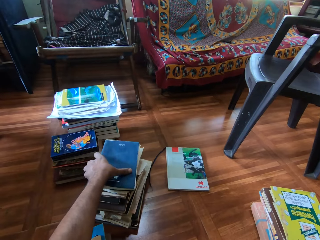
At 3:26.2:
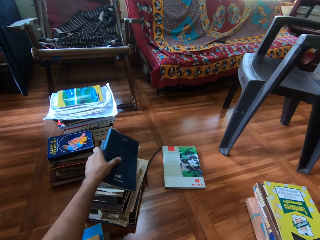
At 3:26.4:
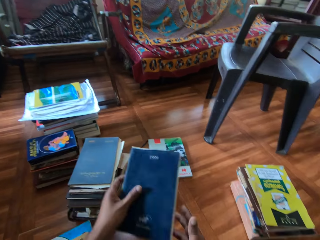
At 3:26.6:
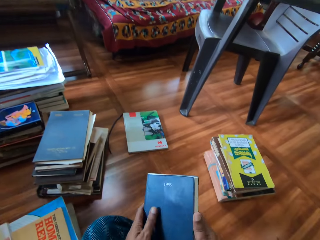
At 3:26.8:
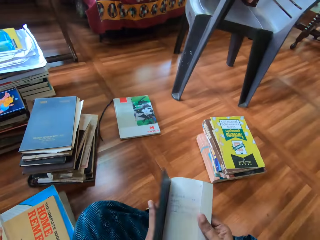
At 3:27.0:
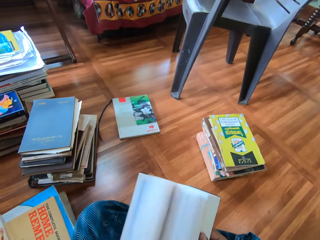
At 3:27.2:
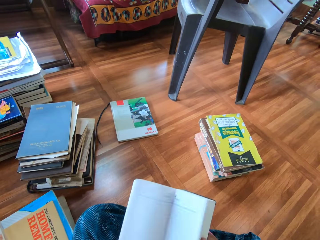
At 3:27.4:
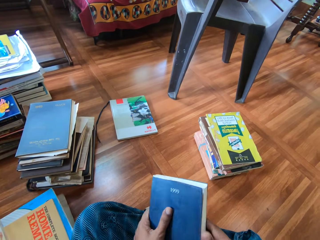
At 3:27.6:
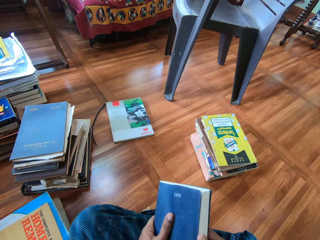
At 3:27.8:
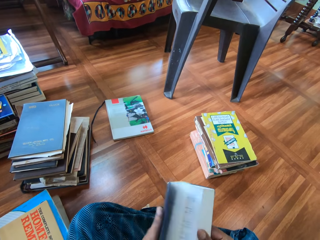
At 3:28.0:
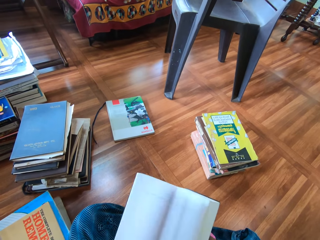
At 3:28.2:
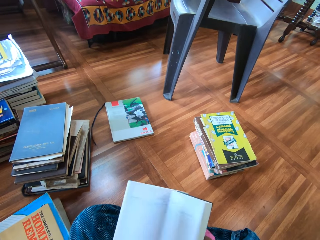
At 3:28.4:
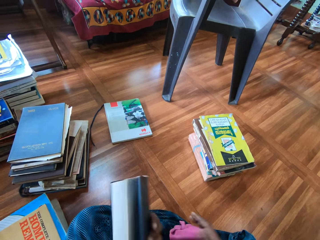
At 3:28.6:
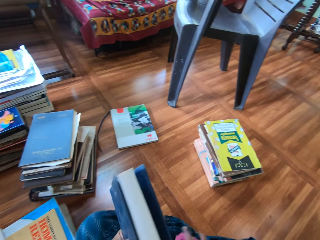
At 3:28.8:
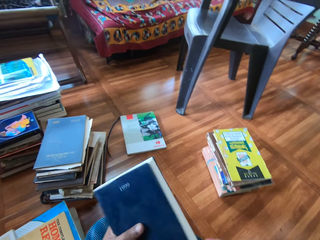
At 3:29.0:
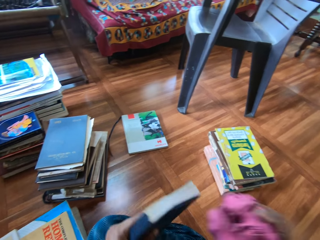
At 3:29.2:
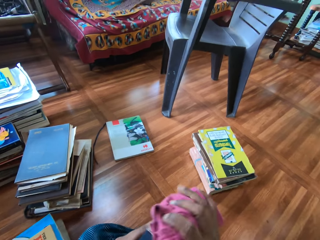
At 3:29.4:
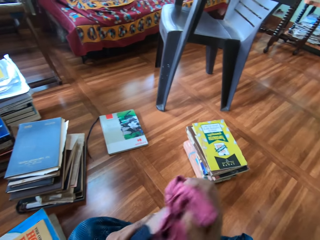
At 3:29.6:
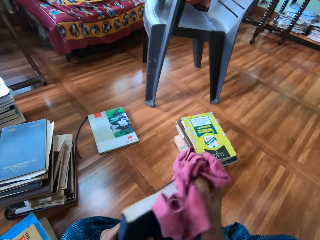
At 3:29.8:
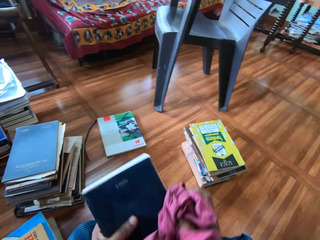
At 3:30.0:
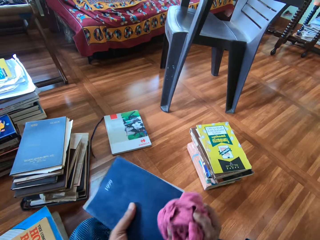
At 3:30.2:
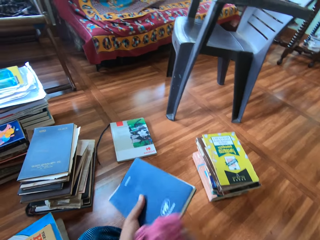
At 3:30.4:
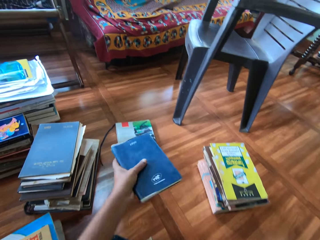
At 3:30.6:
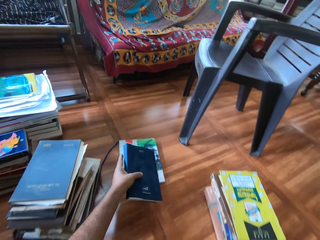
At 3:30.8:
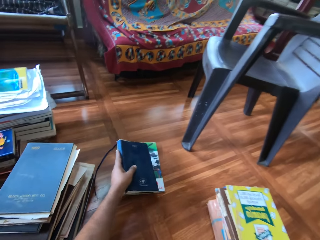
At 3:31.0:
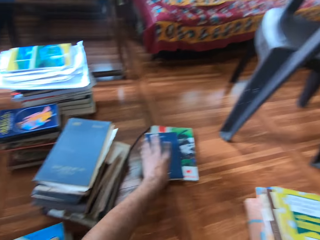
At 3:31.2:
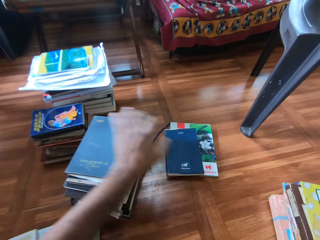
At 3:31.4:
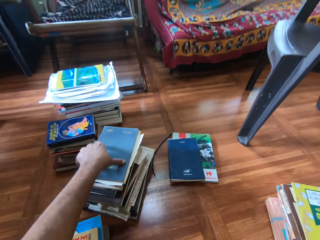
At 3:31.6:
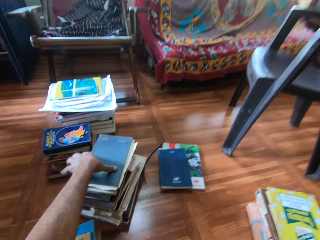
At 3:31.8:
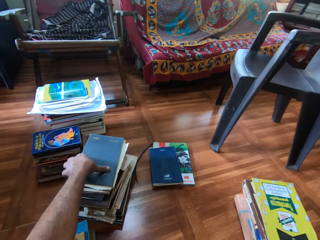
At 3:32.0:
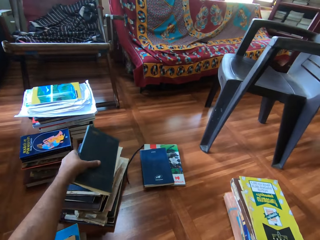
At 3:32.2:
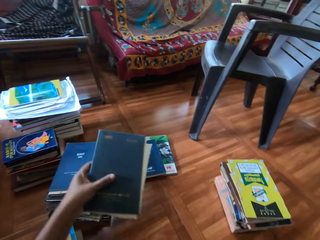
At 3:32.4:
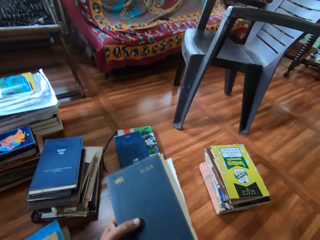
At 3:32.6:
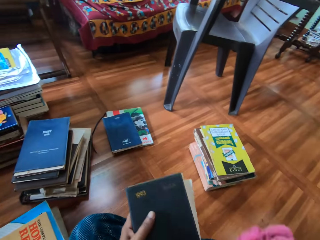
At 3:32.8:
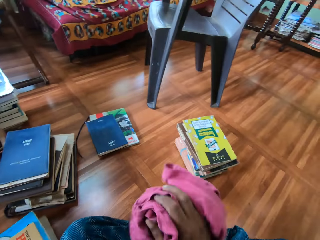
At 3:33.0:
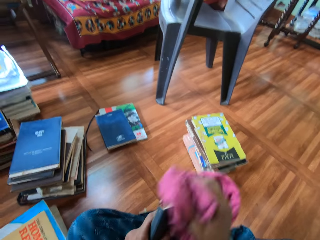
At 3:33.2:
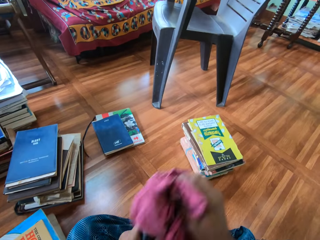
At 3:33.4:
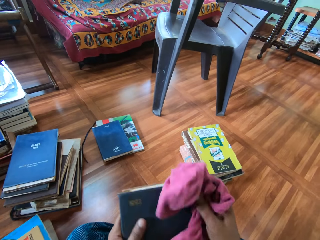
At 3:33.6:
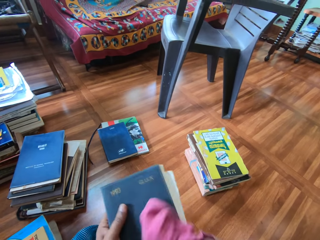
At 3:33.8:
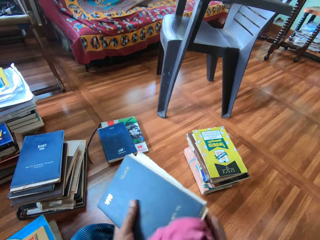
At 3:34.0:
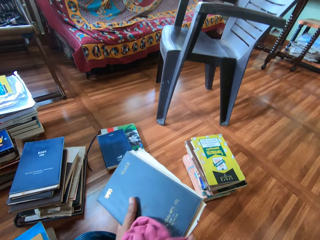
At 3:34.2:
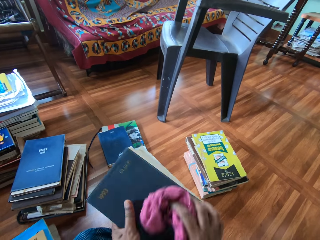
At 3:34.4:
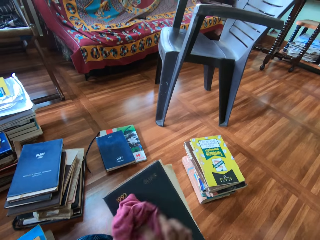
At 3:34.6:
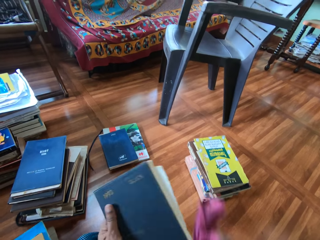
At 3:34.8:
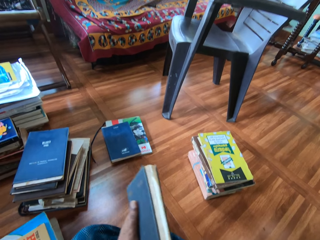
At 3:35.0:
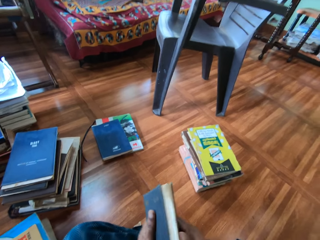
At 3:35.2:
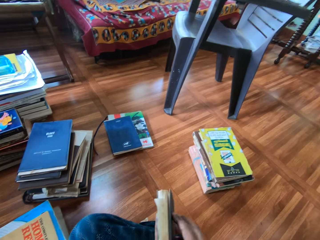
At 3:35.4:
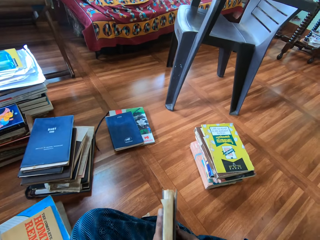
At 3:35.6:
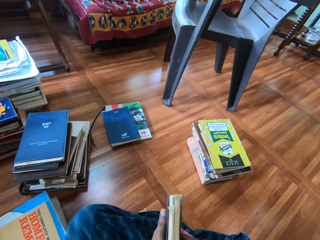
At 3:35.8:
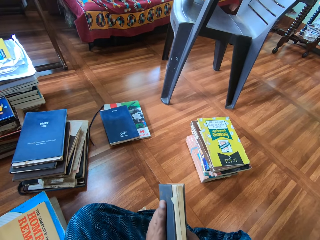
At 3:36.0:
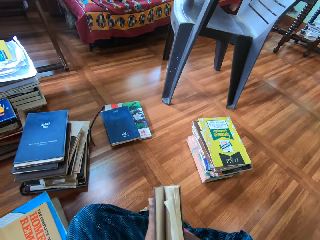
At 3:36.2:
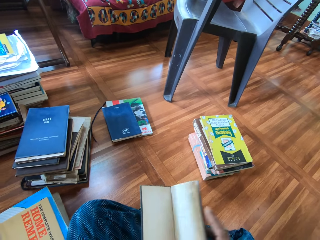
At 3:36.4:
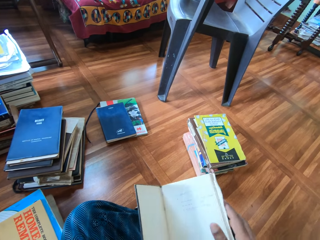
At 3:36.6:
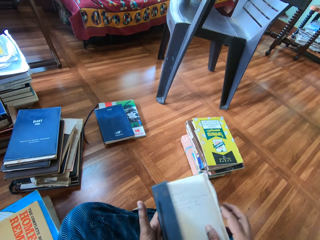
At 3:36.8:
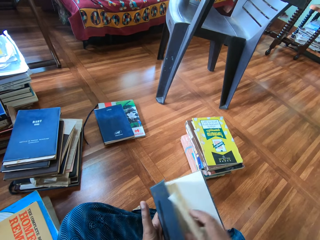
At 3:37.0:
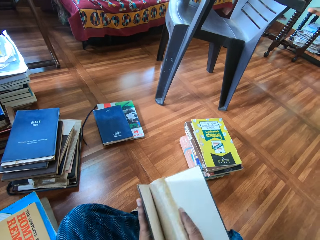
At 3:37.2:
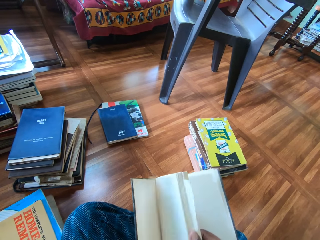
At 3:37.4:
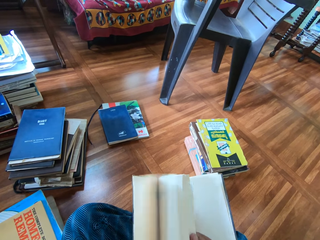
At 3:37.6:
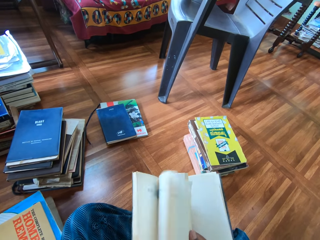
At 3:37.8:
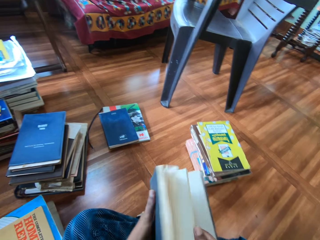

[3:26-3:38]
The camera wearer picks a book from the pile of books on the floor with his left hand. He fiddles with the book in his hands and opens the book. He cleans the book with the napkin in his right hand. He stacks the book on the floor with his left hand. He picks a book from the pile of books on the floor with his left hand. He cleans the book with the napkin in his right hand. He drops the napkin on the floor with his right hand. He flips through the book with his hands and opens the book.

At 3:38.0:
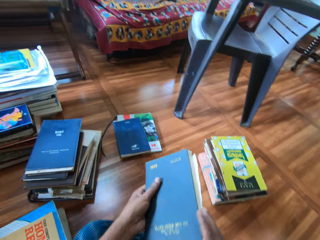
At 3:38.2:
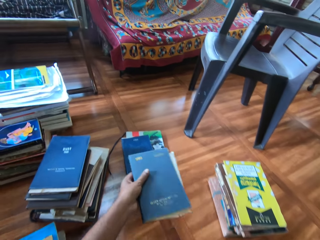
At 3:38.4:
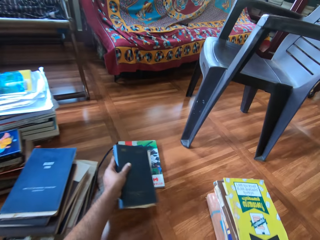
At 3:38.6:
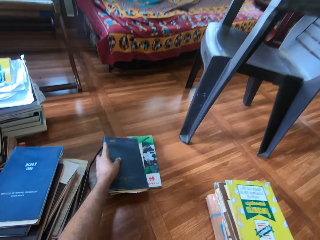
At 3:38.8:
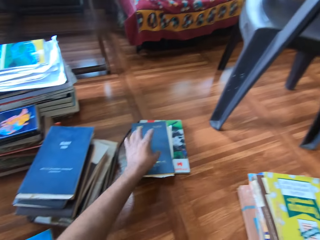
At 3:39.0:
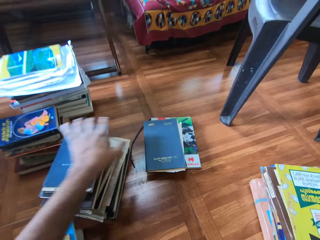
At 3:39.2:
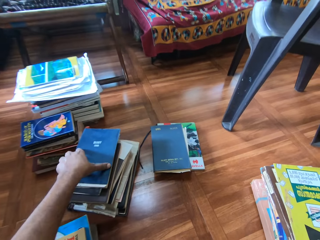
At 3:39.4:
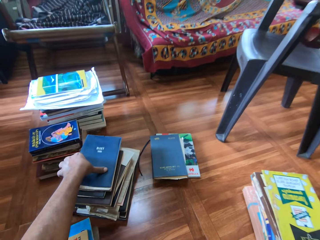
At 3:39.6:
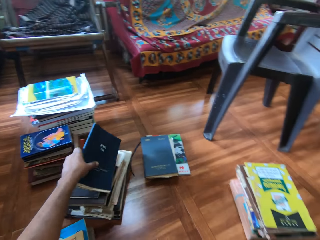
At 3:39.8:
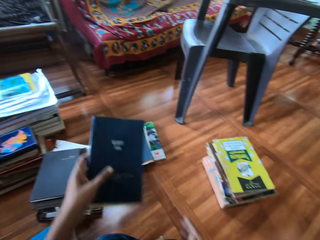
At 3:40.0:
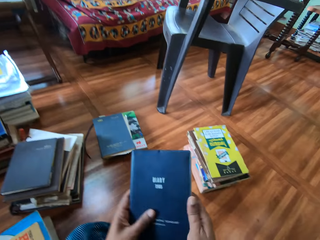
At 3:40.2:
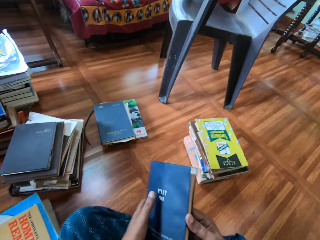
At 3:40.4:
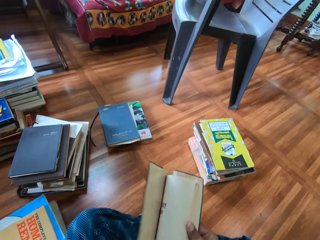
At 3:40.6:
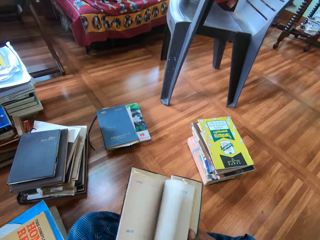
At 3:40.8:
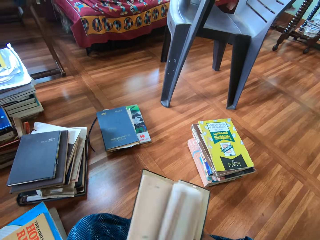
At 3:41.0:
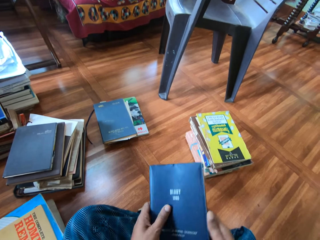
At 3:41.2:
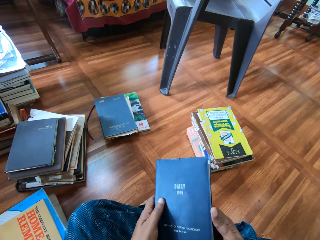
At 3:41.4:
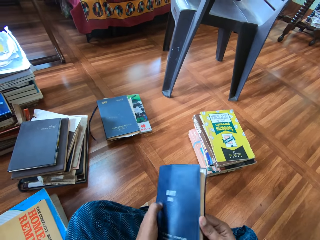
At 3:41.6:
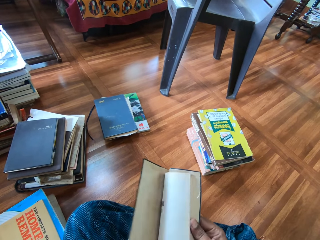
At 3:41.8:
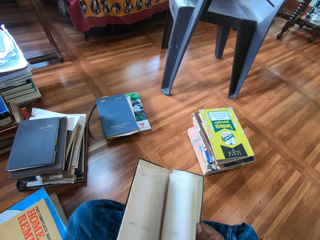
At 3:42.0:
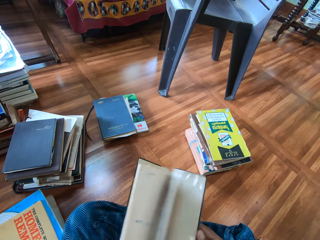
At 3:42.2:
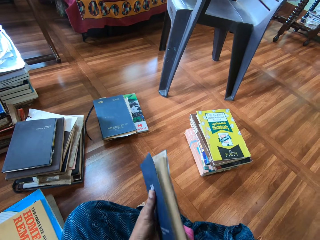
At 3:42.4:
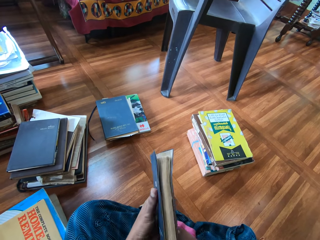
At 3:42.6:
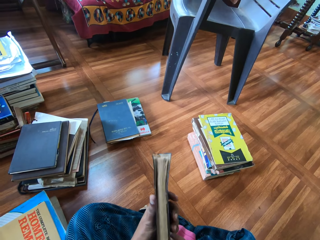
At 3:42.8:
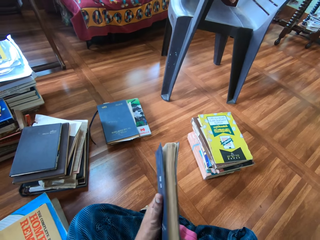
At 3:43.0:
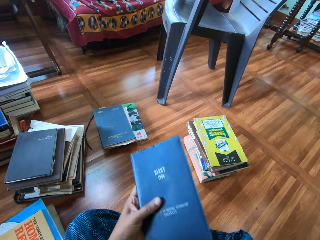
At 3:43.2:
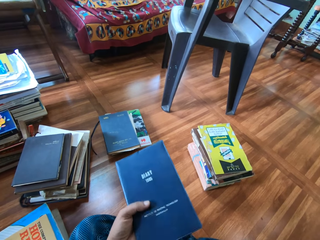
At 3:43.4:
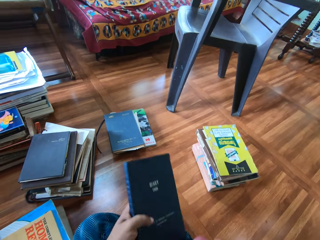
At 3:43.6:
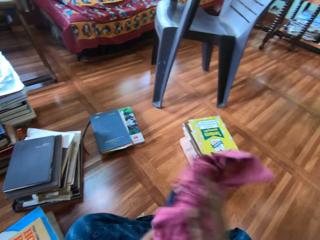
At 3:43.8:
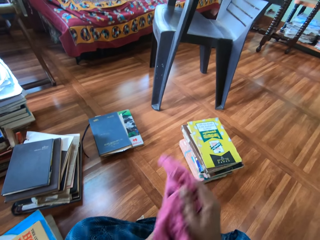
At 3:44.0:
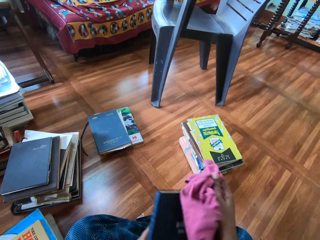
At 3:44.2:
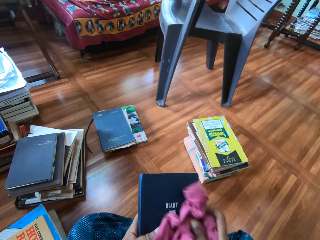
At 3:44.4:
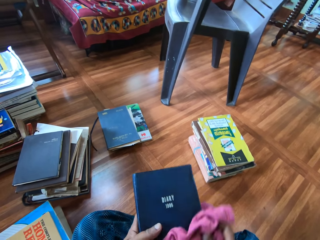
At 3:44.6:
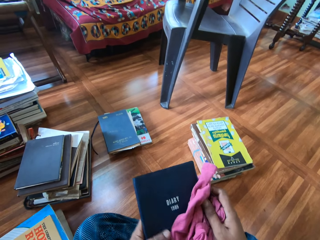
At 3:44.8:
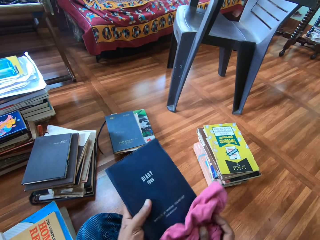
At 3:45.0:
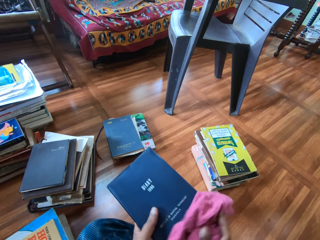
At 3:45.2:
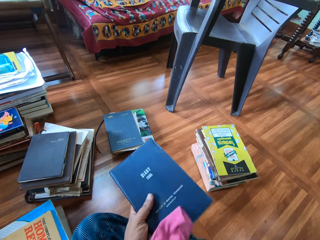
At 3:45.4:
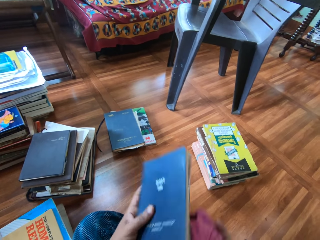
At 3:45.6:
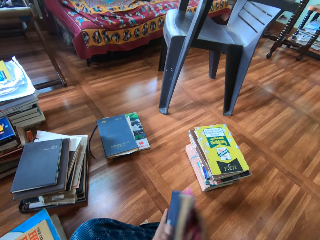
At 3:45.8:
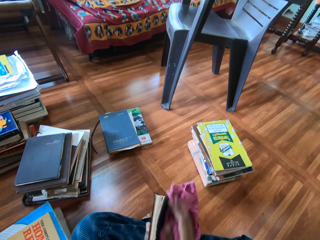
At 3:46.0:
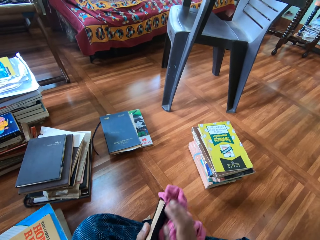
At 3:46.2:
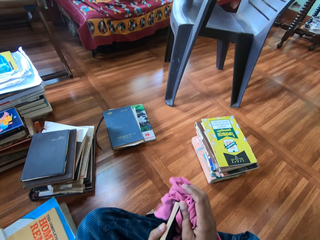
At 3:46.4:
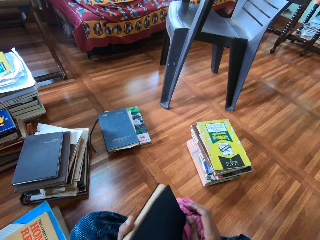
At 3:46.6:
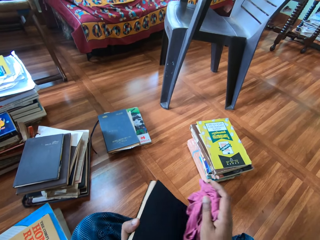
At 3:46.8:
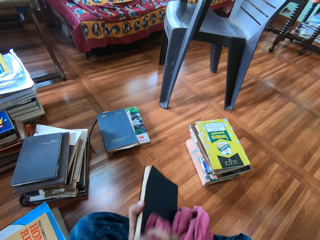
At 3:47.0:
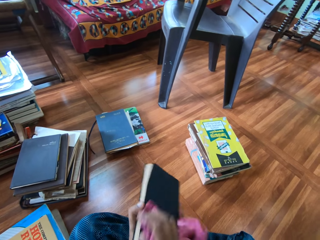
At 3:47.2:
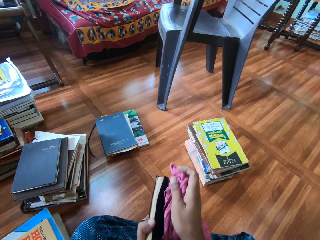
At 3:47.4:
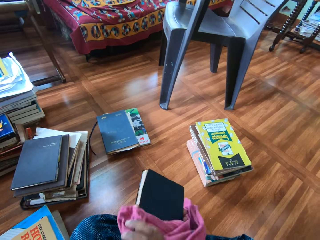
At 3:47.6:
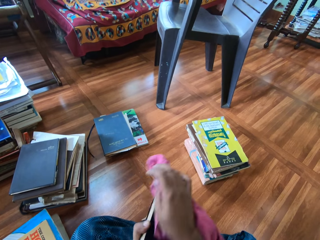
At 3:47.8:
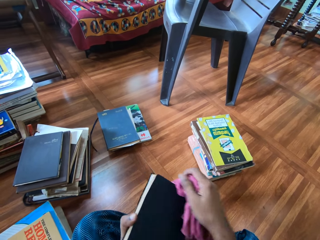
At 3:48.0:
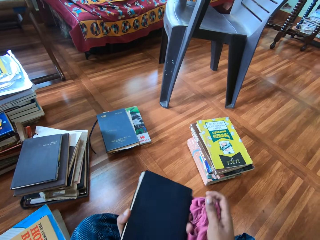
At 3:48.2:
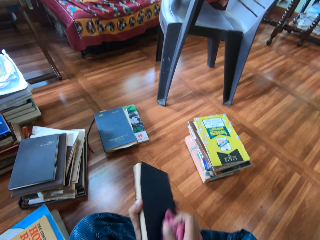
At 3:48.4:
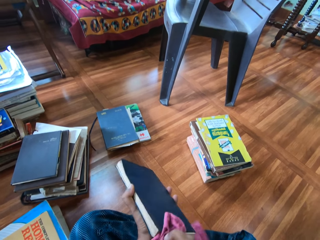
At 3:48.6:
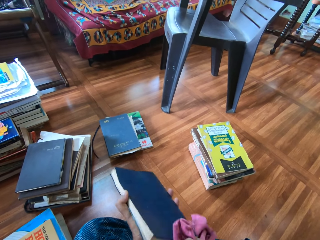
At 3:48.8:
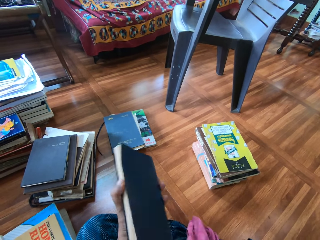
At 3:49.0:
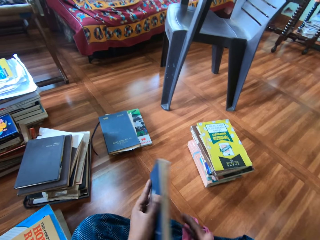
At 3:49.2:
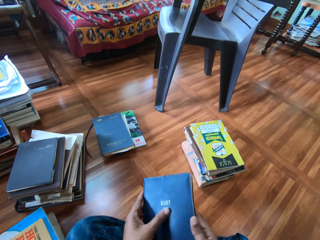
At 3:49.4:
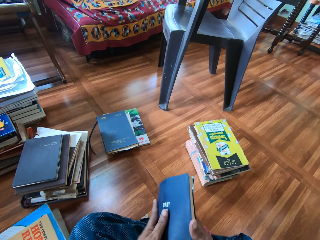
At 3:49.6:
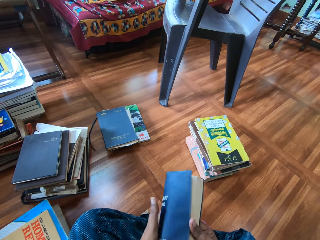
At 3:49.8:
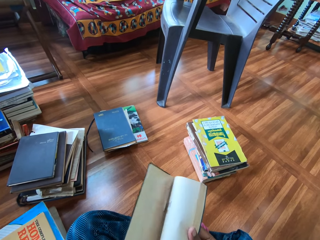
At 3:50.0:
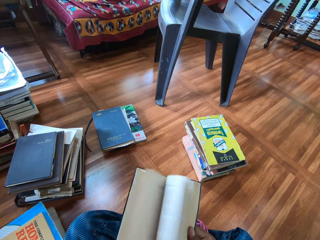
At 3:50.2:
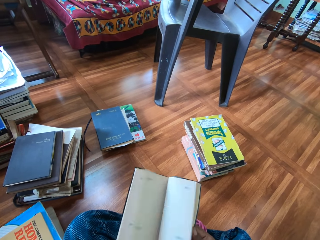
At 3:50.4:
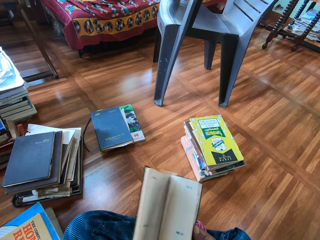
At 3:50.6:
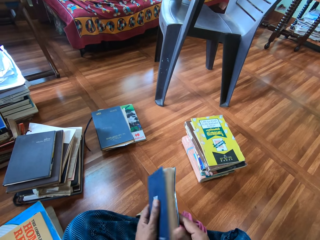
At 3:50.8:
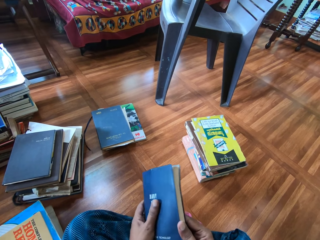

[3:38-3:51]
The camera wearer stacks the book on the floor with his left hand. He picks a diary from the pile of books on the floor with his left hand. He fiddles with the diary in his hands and opens the book. He cleans the diary with the napkin in his right hand. He drops the napkin on his leg with his right hand. He fiddles with the diary in his hands and opens the book.
